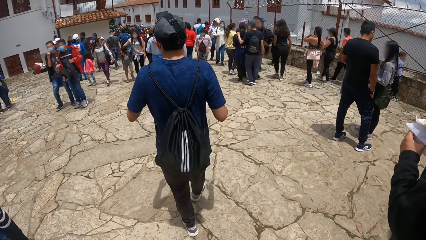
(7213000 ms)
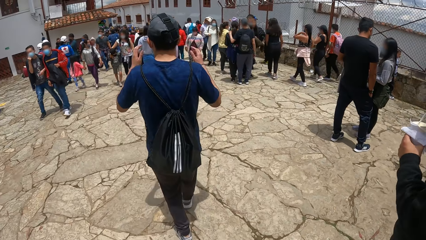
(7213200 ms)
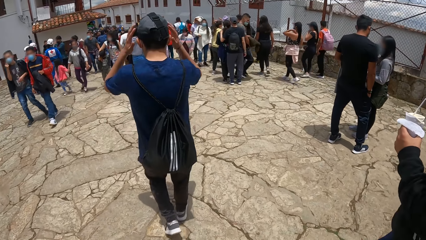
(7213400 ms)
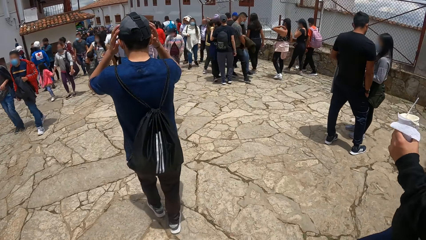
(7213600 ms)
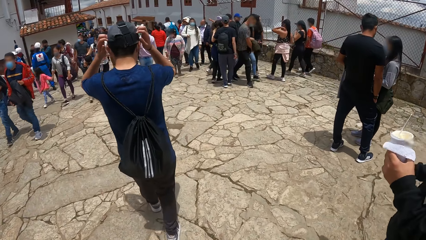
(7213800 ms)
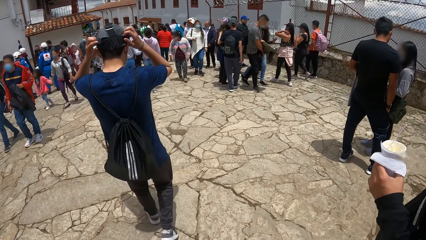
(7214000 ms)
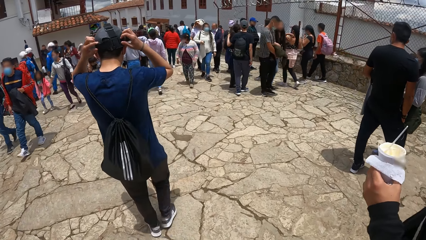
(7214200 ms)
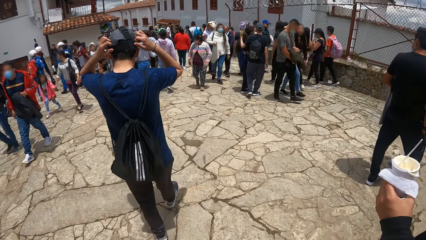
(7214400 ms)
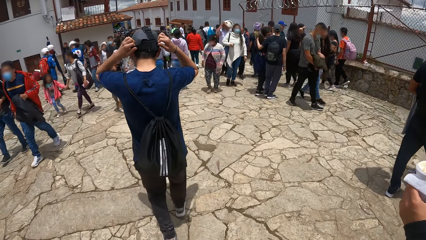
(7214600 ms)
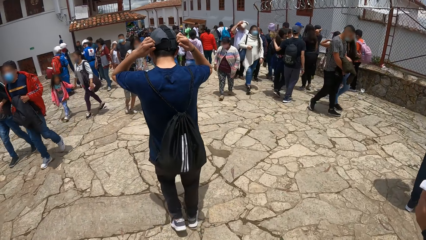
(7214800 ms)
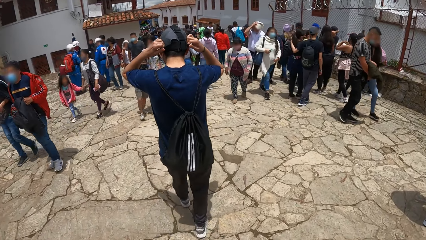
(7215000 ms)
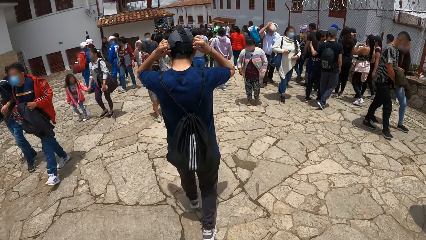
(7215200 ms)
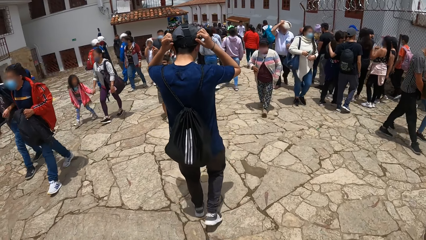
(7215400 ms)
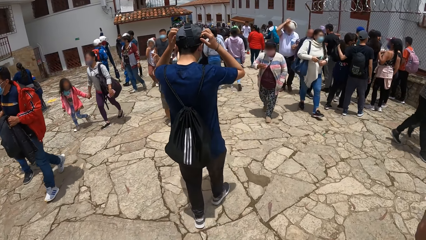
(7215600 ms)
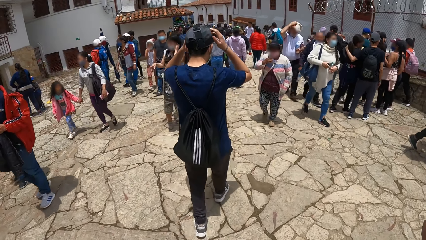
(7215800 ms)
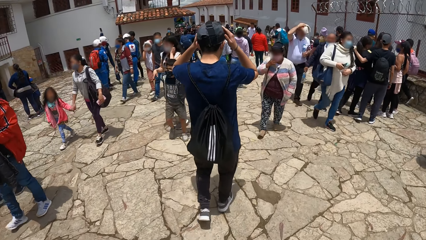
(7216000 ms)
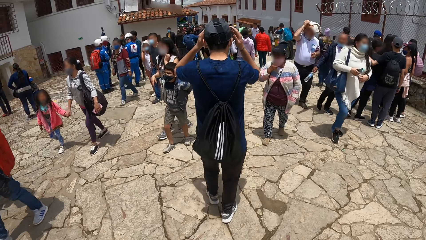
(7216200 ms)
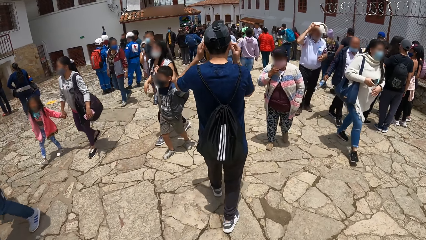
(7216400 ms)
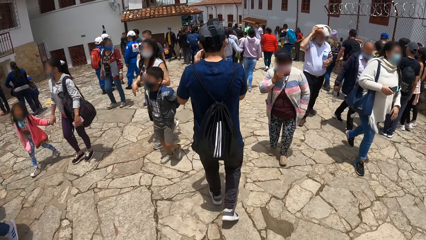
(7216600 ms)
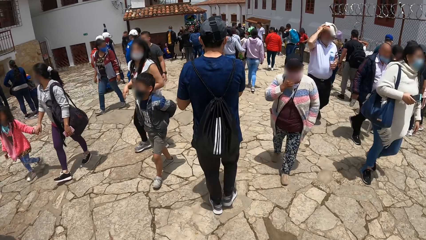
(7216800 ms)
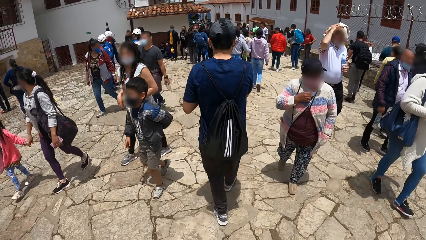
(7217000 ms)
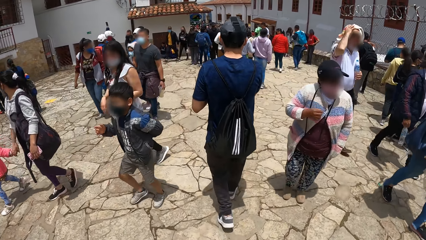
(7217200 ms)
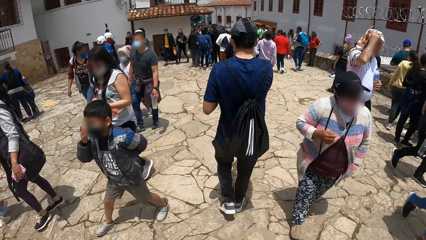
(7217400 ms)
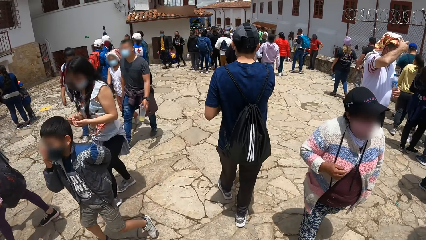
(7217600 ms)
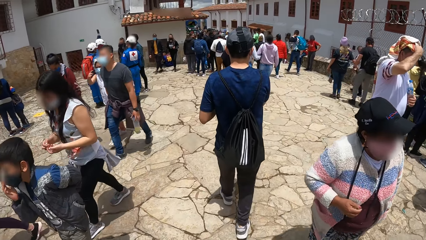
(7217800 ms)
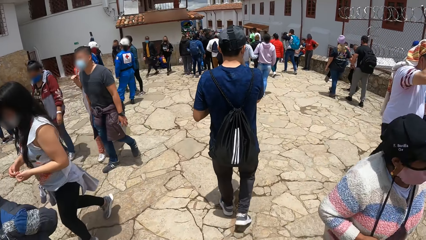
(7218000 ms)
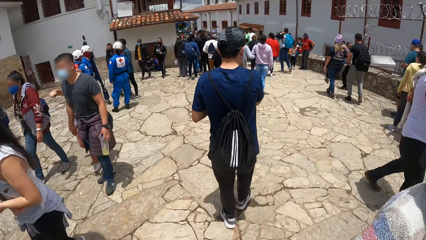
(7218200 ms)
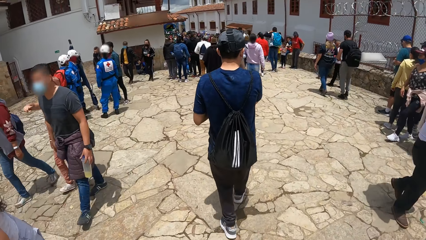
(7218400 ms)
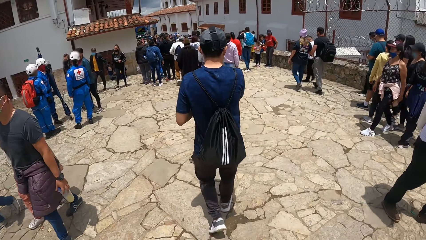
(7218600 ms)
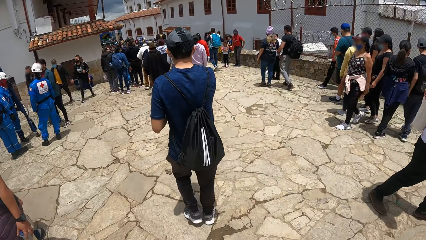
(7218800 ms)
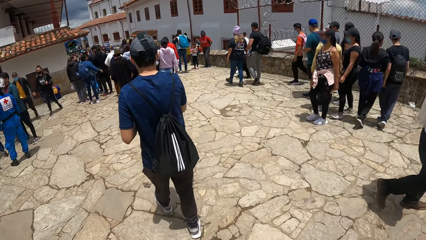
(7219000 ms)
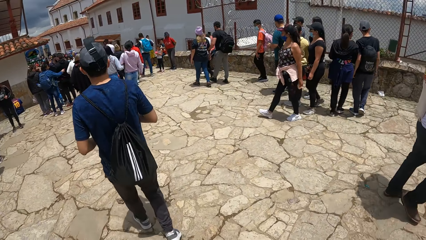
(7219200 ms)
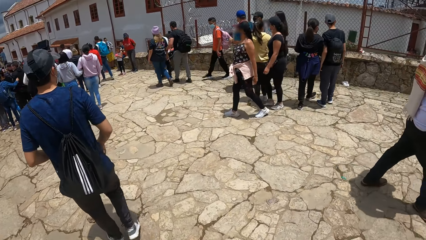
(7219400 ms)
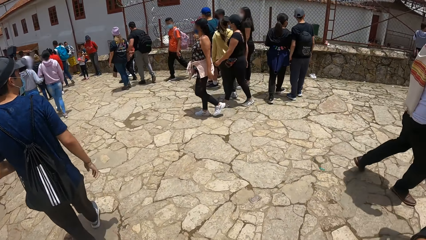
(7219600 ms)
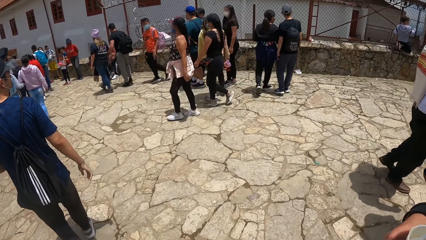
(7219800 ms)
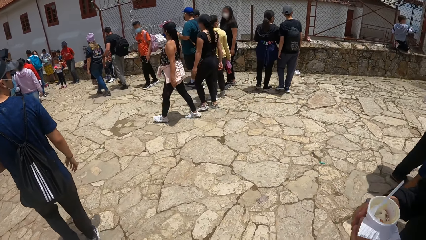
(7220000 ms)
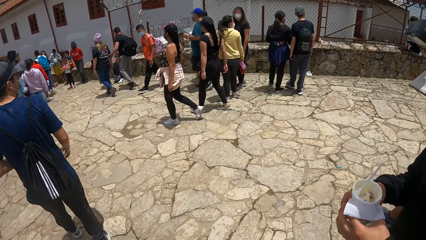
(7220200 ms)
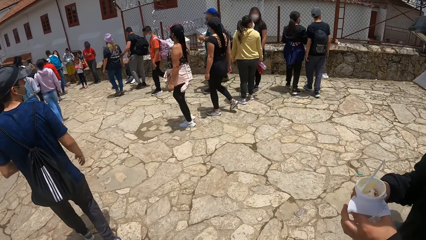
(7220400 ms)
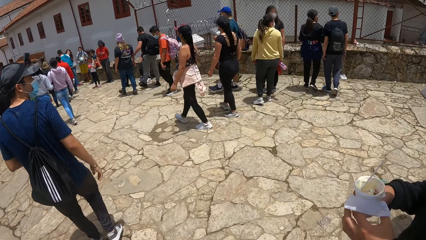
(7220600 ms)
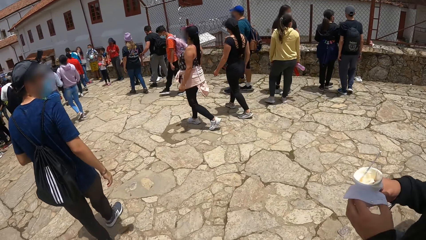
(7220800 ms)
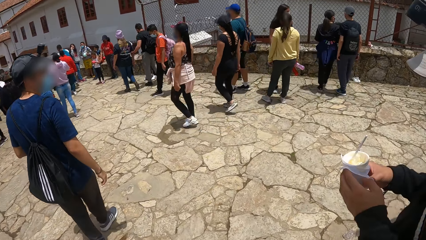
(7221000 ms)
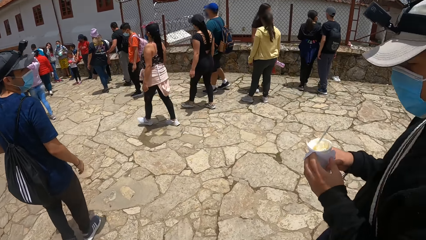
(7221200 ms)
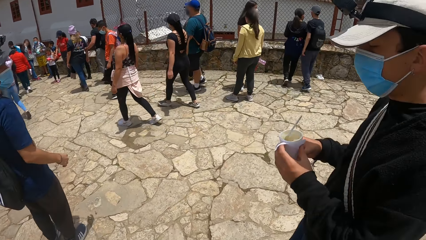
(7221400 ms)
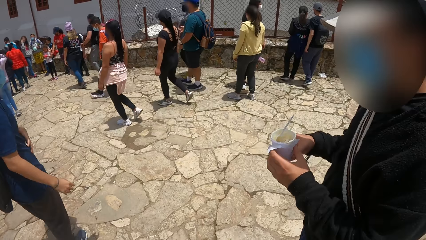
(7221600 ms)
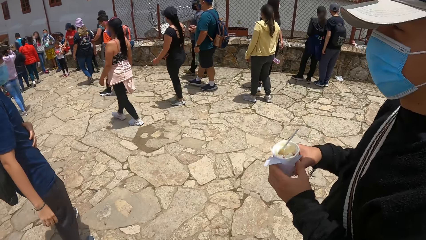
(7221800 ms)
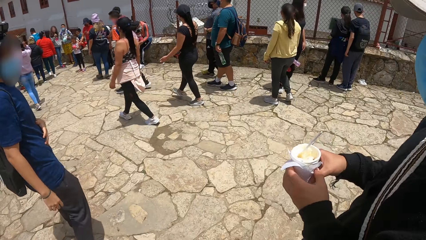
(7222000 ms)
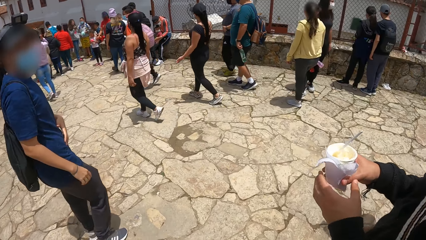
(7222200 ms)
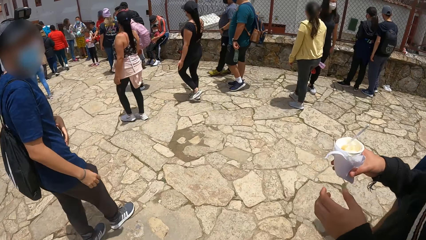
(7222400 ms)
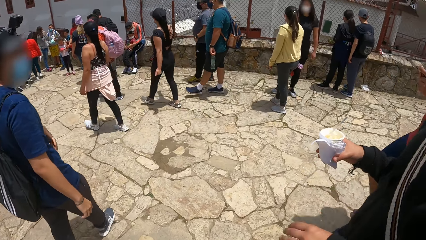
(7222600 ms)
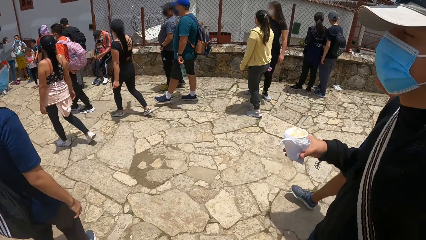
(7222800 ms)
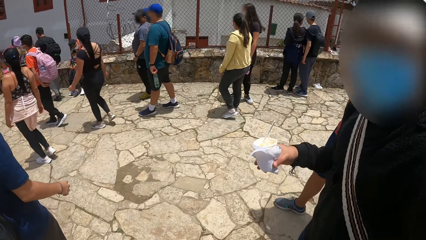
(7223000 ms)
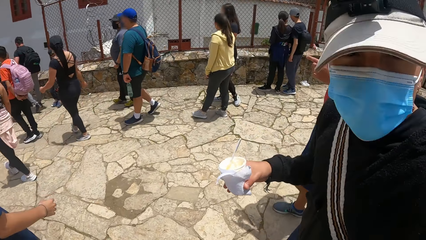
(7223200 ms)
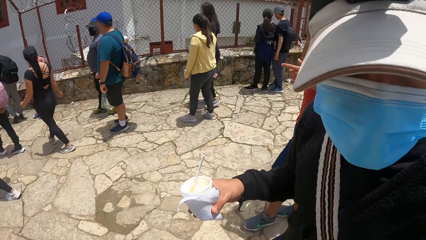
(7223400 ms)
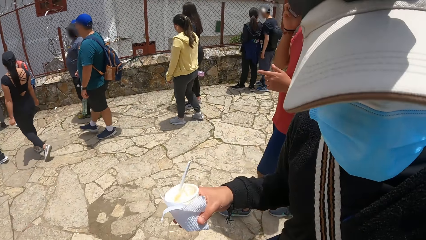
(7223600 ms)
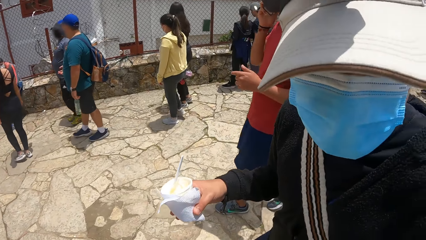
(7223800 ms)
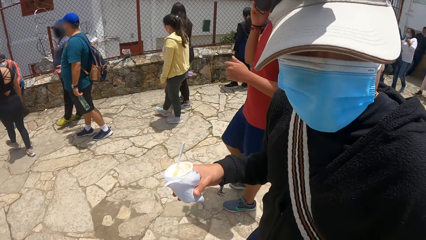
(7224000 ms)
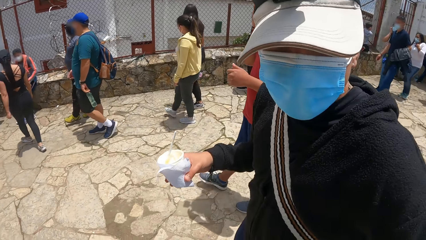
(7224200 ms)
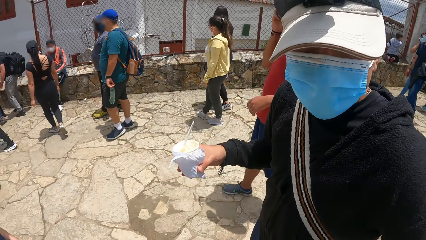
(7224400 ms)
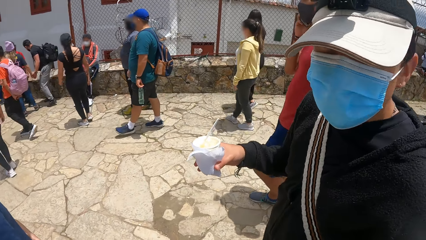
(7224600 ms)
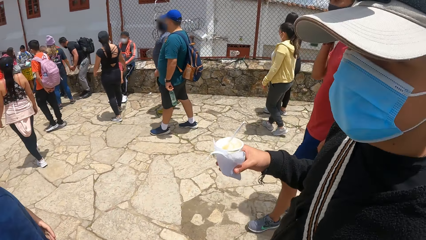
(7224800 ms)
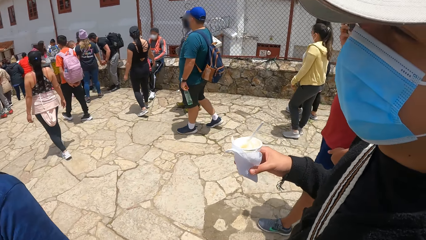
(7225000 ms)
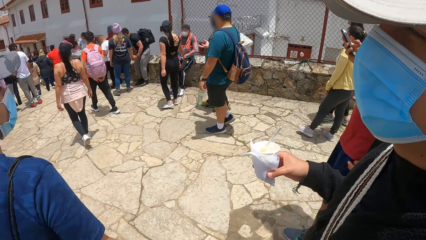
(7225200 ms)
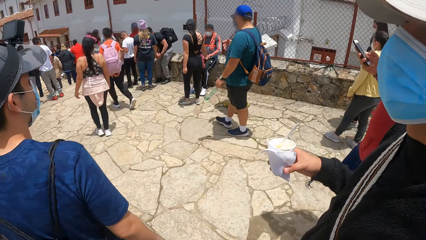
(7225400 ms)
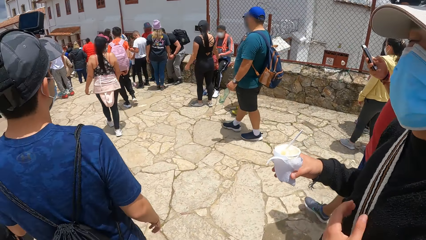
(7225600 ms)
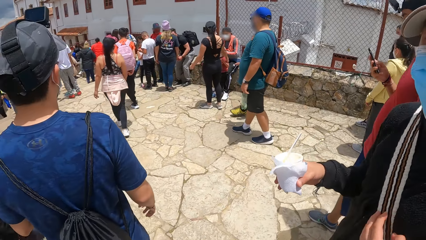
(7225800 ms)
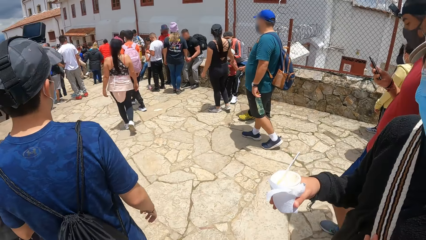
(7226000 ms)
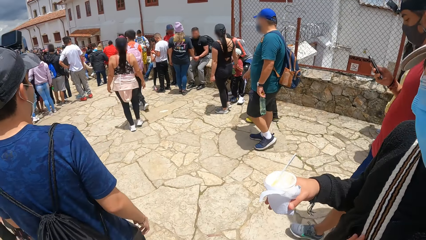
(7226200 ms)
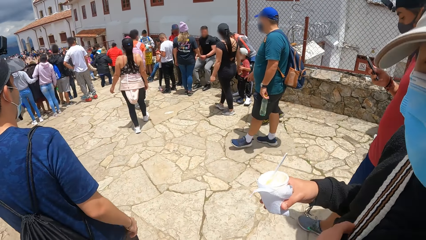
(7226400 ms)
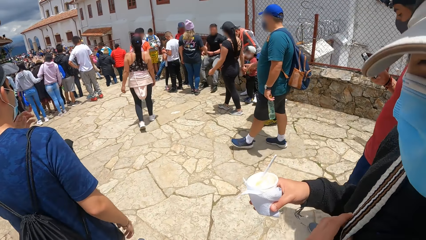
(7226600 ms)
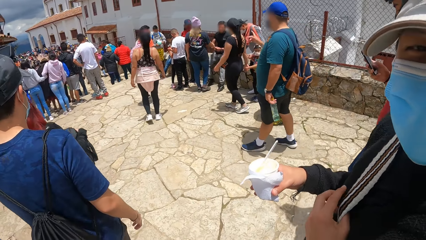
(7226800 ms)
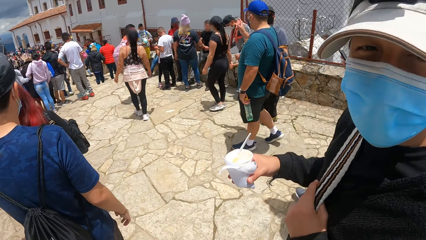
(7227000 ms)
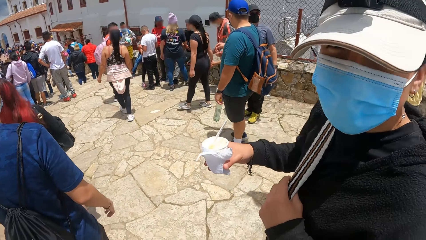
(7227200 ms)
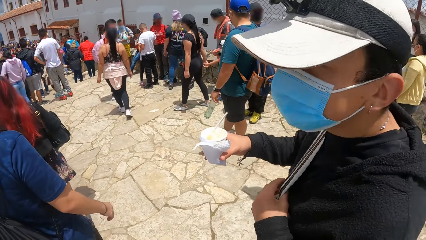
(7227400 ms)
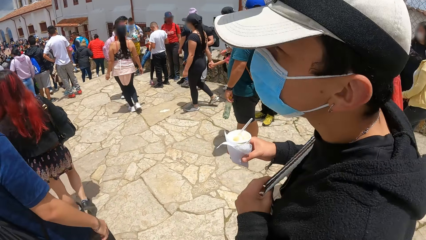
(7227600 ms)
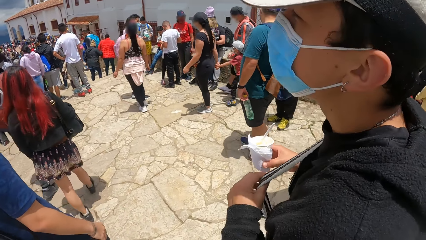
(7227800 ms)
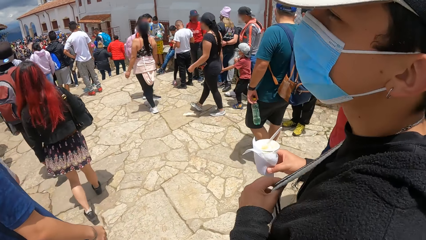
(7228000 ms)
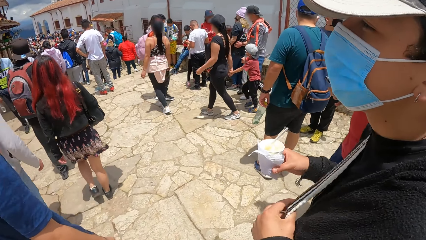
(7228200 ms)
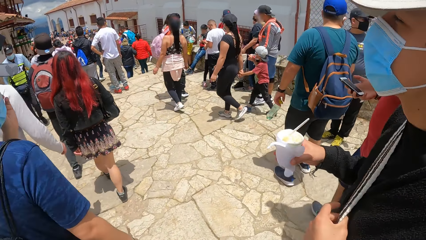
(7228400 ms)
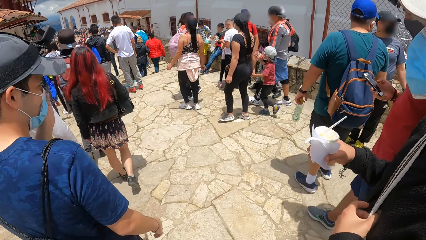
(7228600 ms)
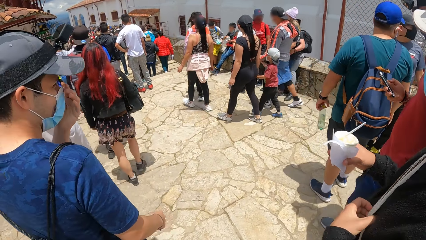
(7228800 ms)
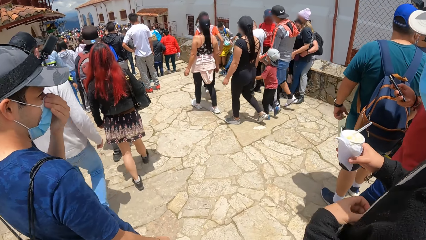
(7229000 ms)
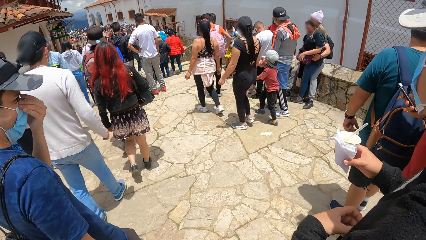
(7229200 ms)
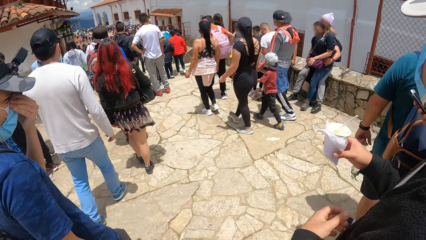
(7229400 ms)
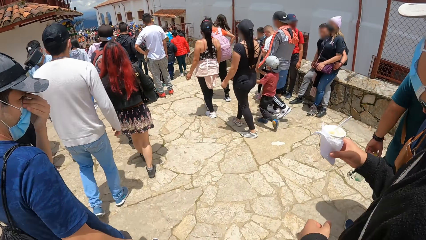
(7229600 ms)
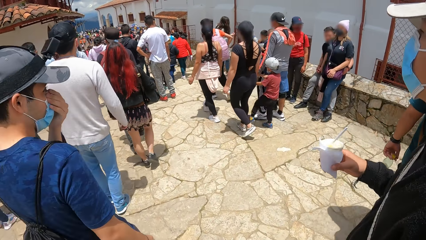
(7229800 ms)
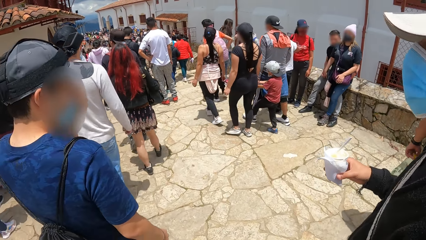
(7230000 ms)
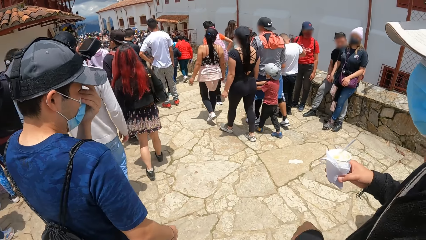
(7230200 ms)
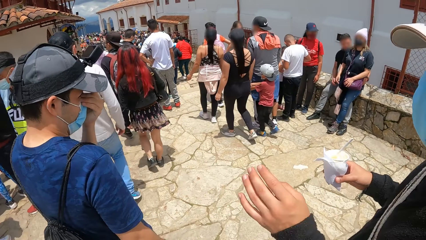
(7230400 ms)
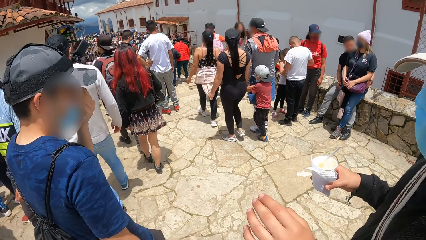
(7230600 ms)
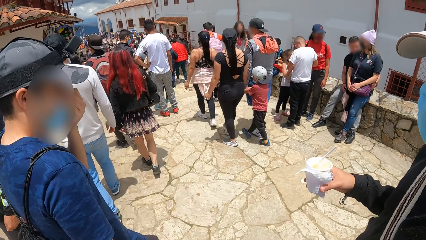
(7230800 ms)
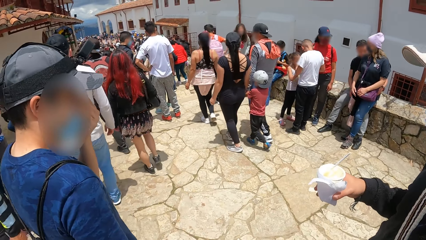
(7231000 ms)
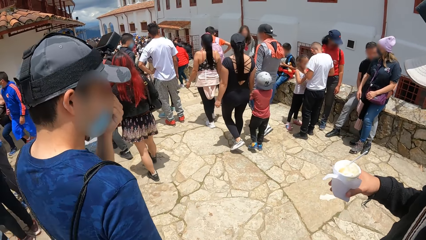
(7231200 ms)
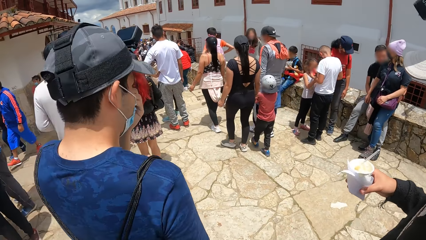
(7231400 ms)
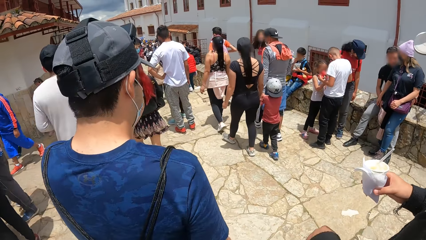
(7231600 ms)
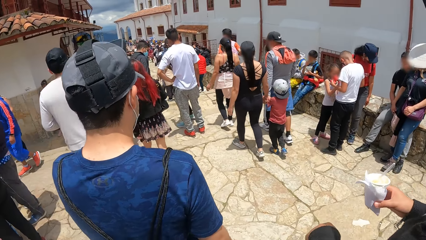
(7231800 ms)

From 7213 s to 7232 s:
A man adjusts a camera on his head with both hands. Another man interacts with the camera wearer. The camera wearer and a person are walking, passing through a lot of people. The other man holds a bag on his right shoulder with his left hand. The first man adjusts the nose mask on his face with his left hand.
